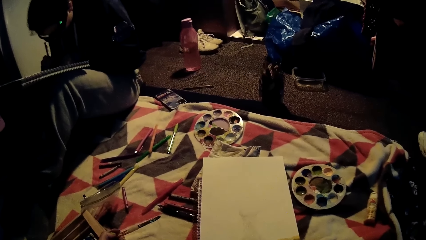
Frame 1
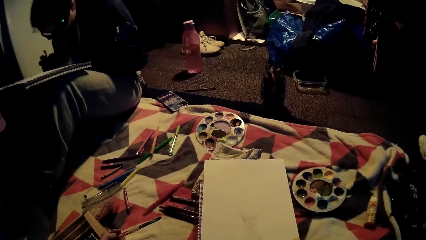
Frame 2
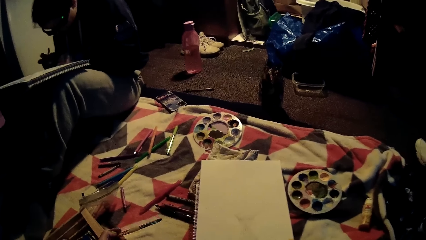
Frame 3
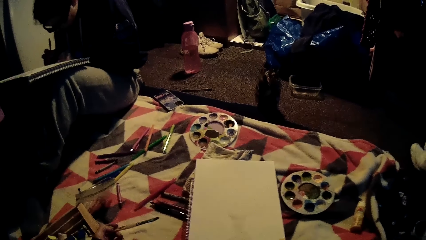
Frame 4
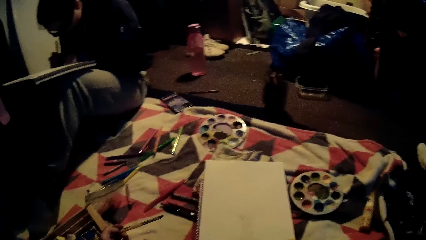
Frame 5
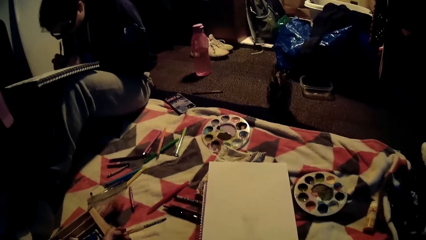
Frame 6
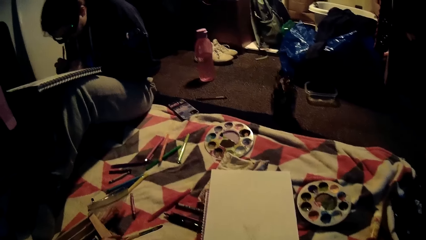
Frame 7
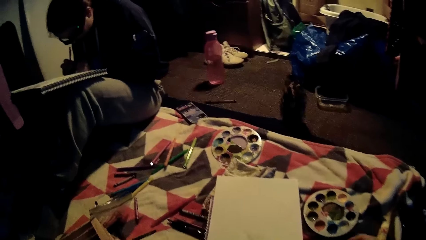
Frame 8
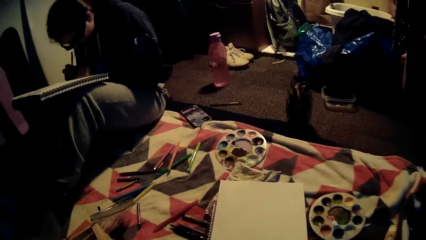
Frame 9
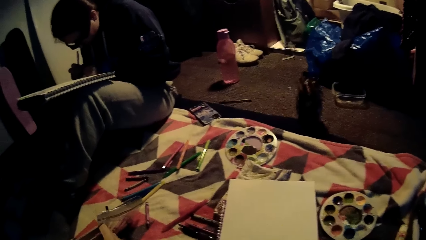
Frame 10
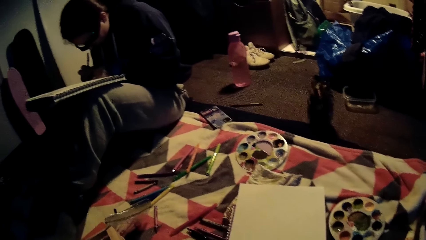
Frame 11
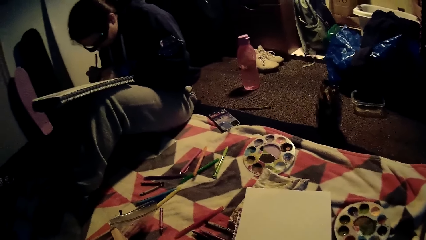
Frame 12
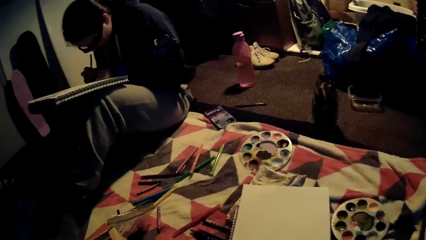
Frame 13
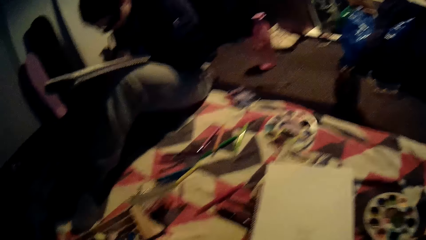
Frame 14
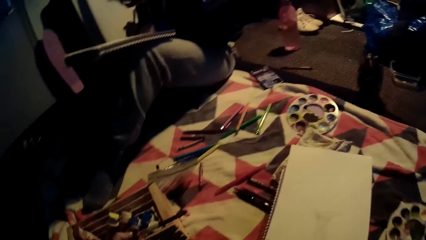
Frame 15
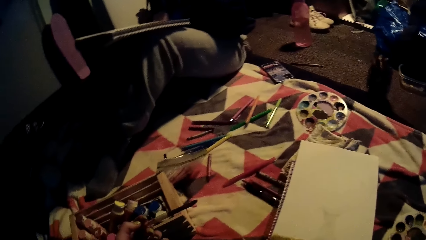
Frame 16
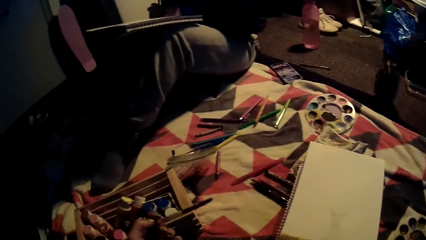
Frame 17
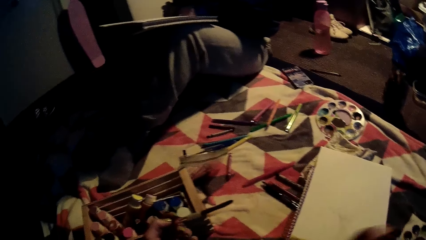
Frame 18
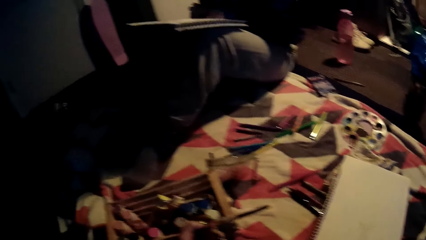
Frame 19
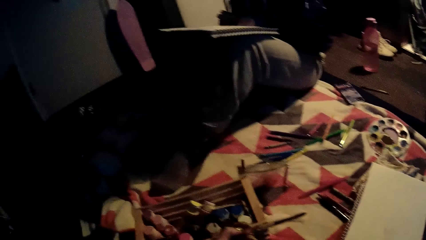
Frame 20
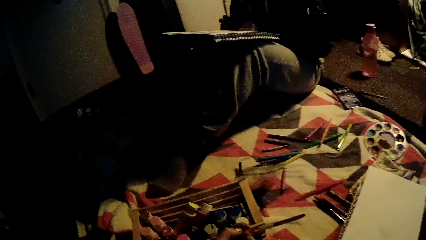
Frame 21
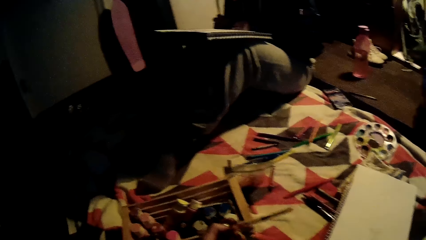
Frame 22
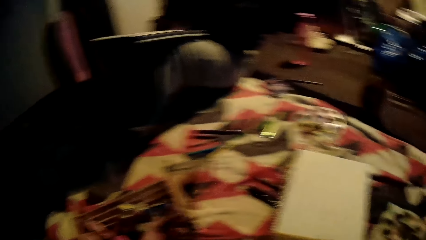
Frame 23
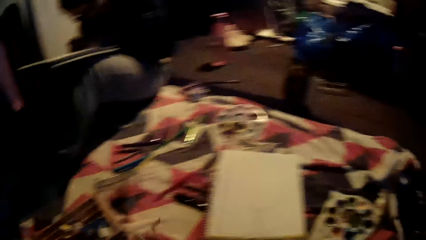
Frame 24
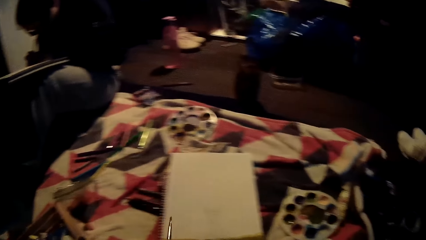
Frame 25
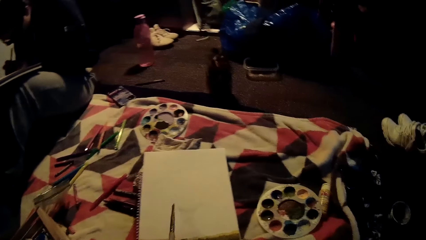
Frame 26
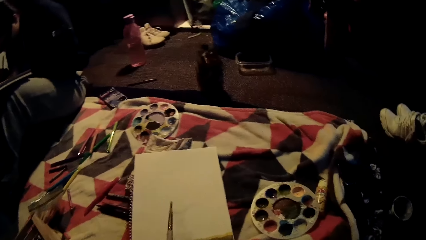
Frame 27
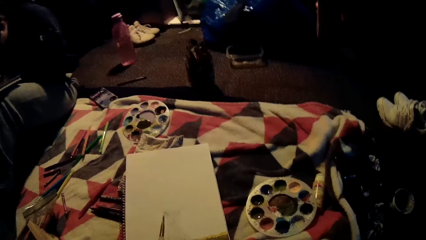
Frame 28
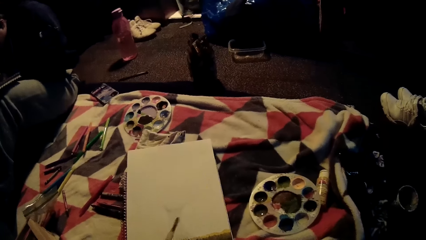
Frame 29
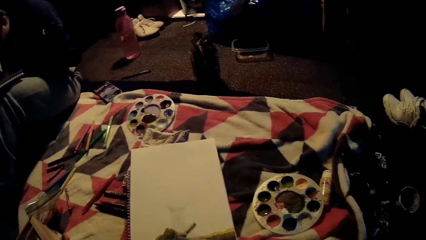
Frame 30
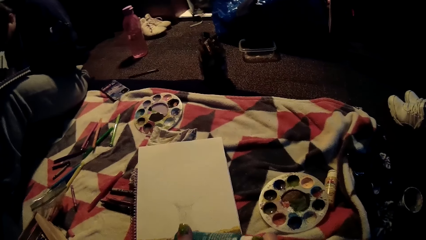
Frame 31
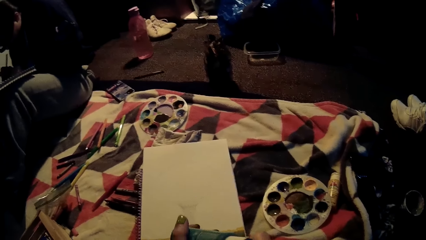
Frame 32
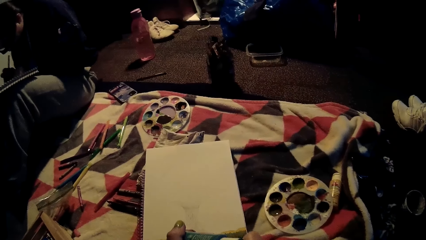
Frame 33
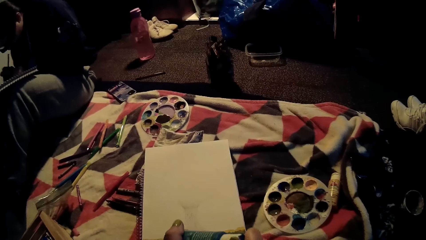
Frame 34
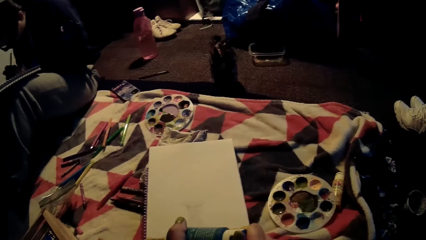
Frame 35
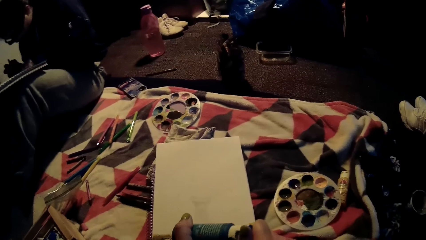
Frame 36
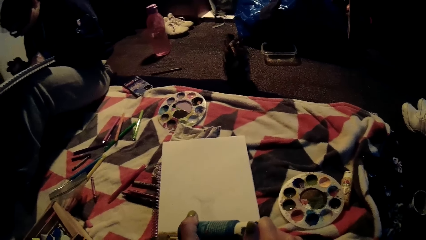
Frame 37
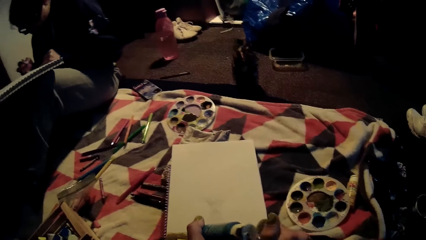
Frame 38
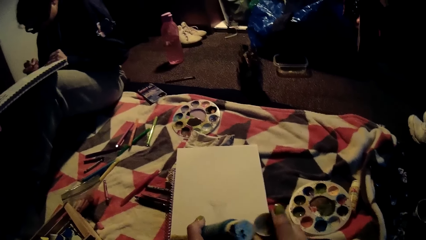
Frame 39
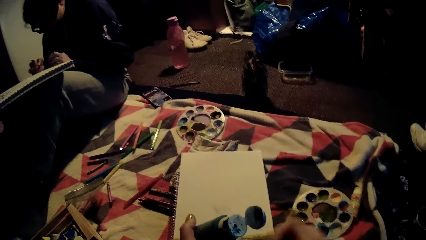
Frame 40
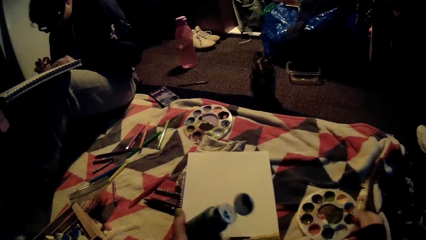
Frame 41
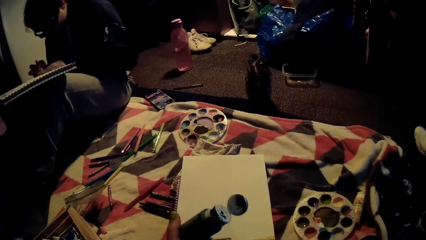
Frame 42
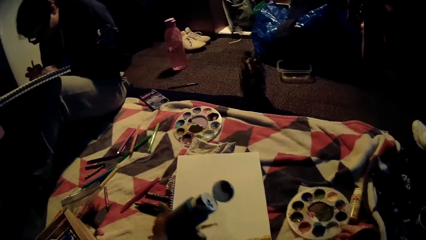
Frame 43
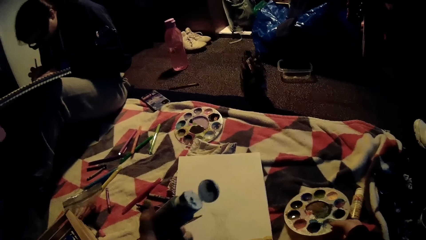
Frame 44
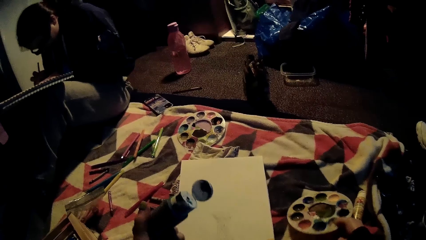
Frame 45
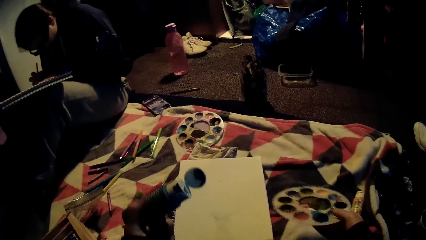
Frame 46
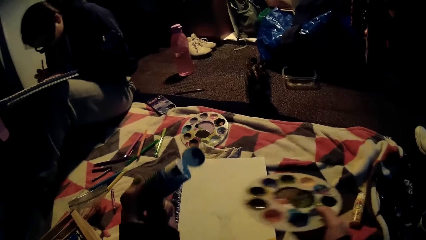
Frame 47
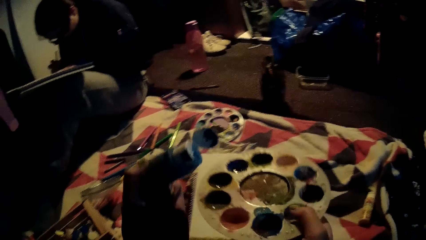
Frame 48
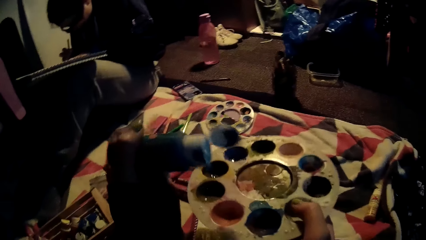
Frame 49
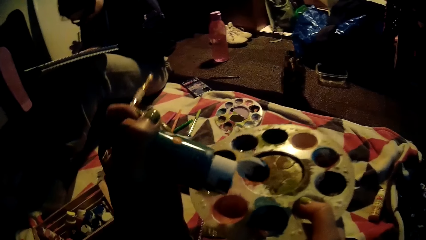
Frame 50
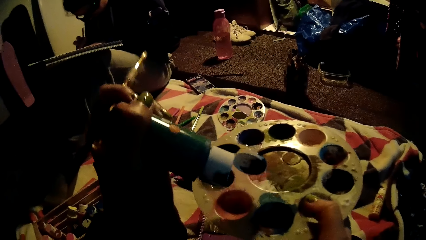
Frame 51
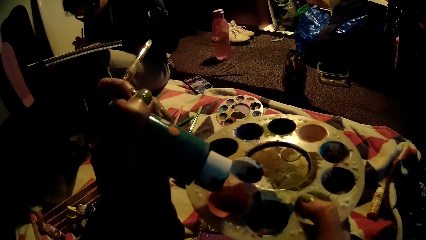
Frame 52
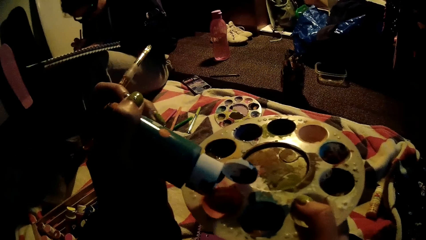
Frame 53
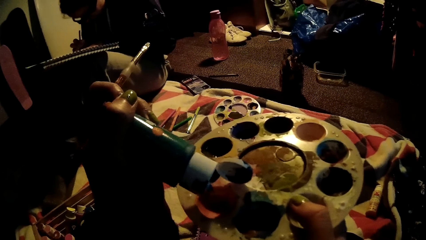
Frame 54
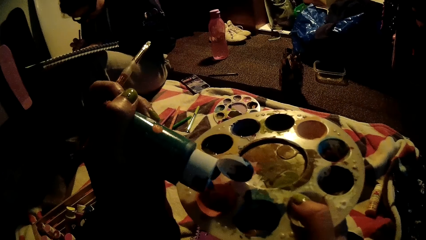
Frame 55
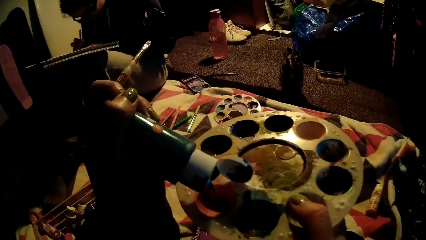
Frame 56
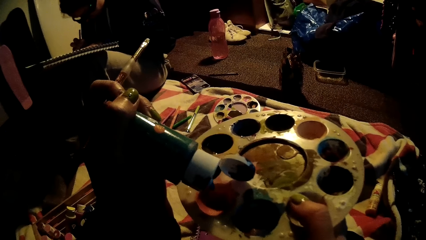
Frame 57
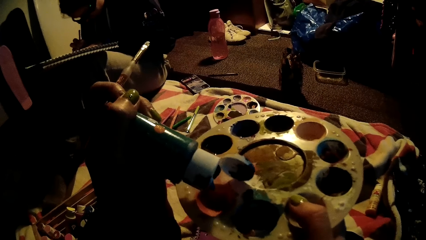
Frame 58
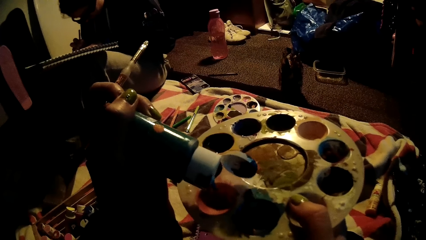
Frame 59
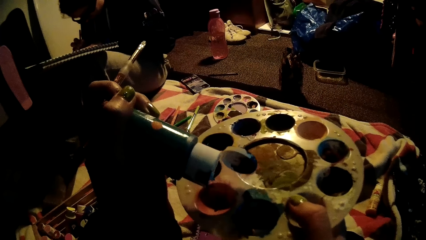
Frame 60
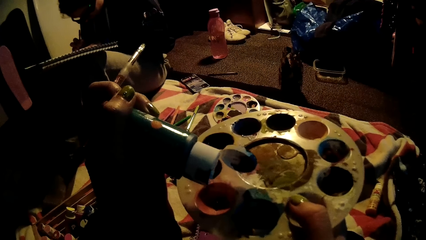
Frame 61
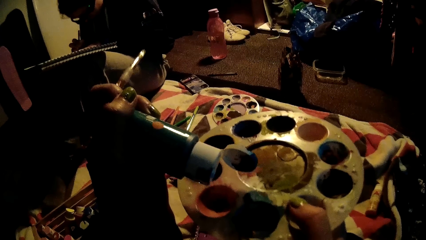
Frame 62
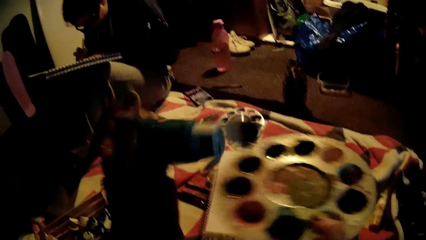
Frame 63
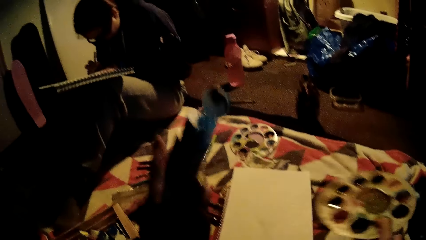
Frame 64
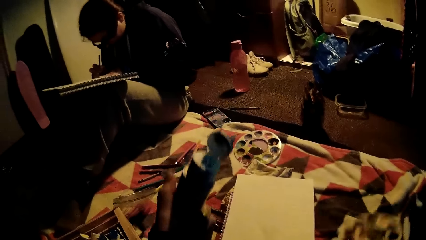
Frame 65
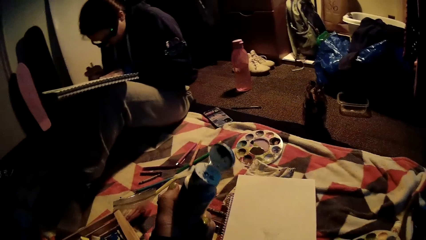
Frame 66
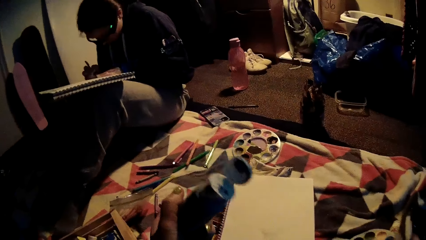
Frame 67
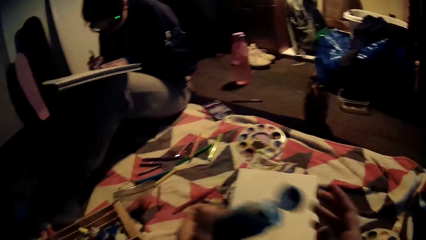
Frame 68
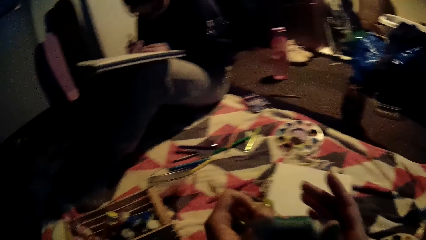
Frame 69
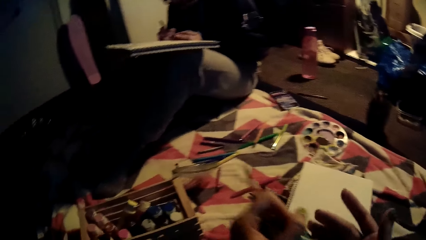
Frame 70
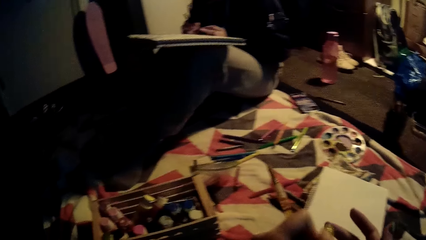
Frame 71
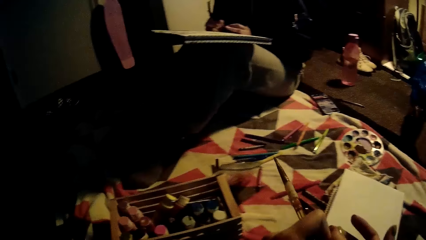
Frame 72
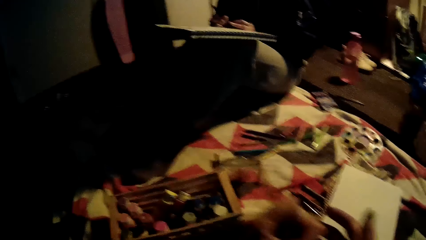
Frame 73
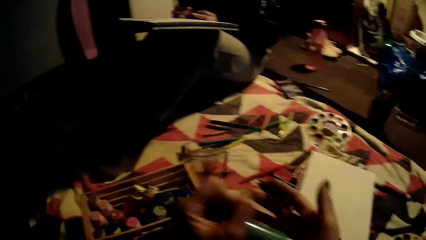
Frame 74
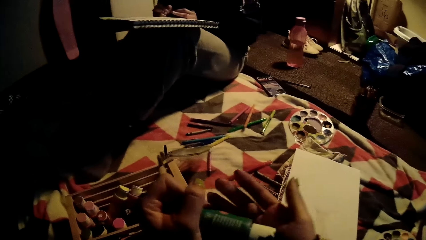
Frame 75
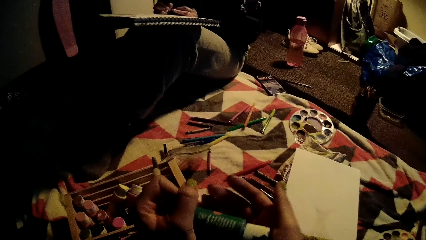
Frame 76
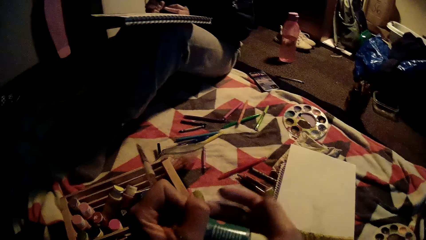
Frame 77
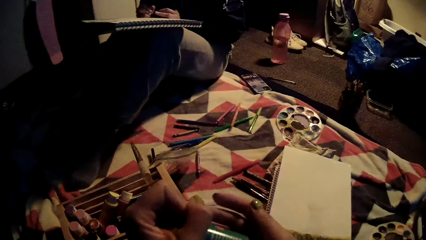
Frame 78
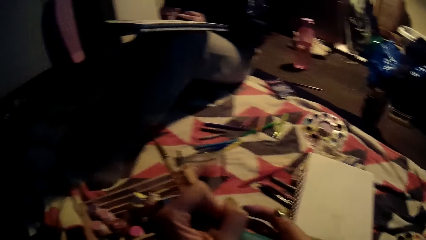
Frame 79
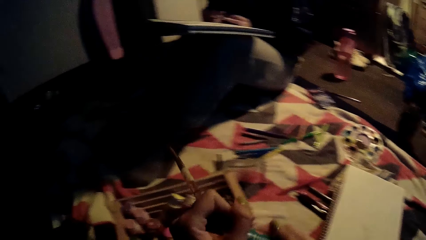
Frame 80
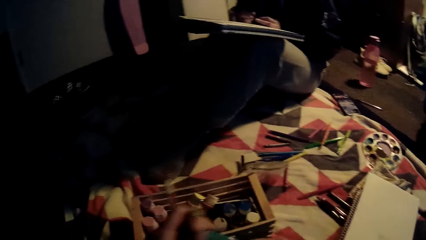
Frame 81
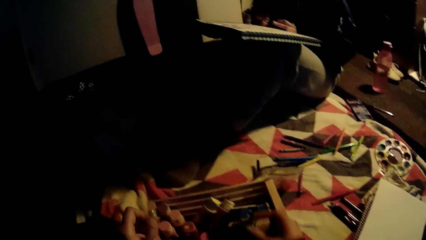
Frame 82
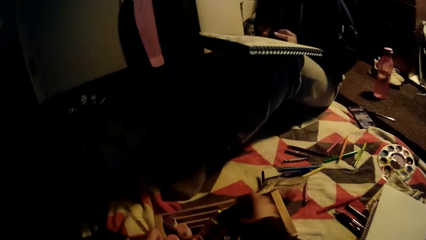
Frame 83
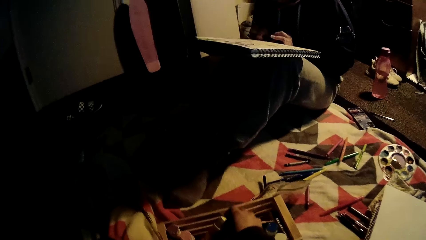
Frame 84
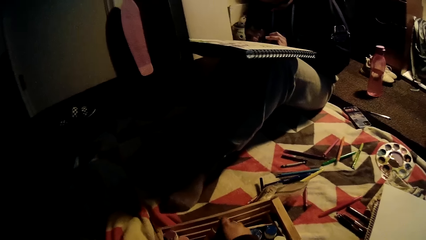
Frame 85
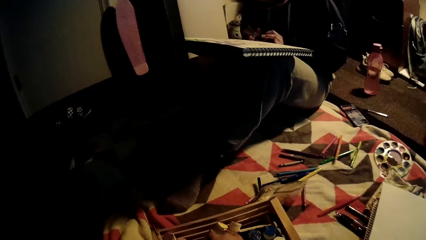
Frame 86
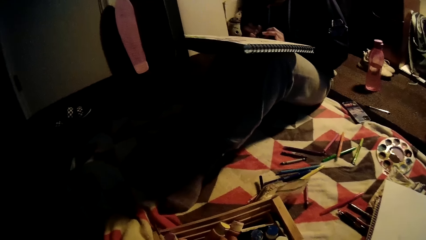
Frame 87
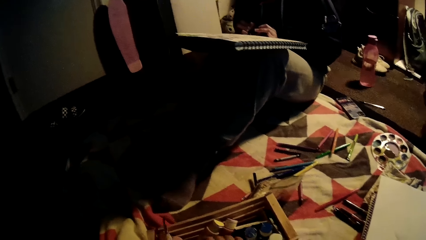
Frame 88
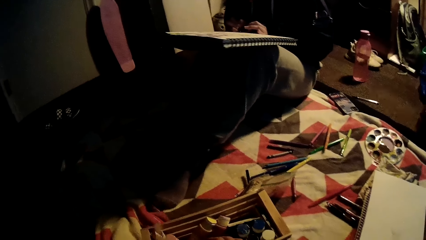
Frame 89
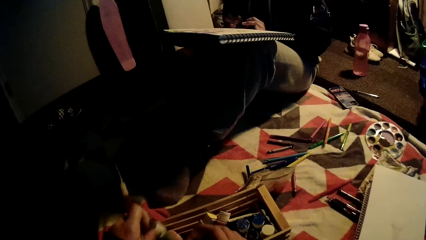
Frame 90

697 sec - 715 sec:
The camera wearer holds an acrylic paint tube with her left hand. She opens the acrylic paint tube with her right hand. She grabs the palette from the bed with her right hand. She pours the acrylic paint onto the palette with her left hand. She drops the palette on the bed with her right hand. She closes the acrylic tube with her right hand. She passes the acrylic tube to her right hand, drops the acrylic tube in a container with her right hand, and grabs an acrylic tube from the container with her left hand.
